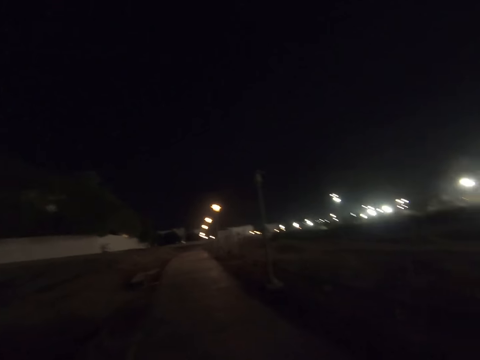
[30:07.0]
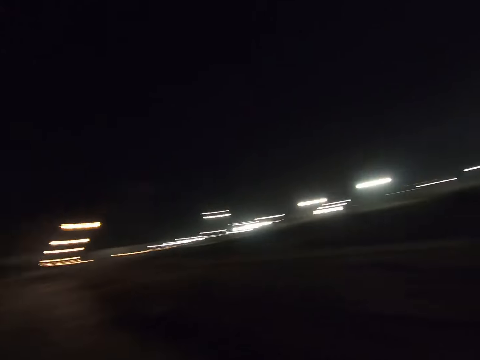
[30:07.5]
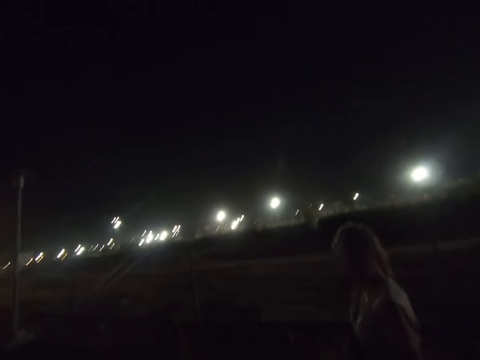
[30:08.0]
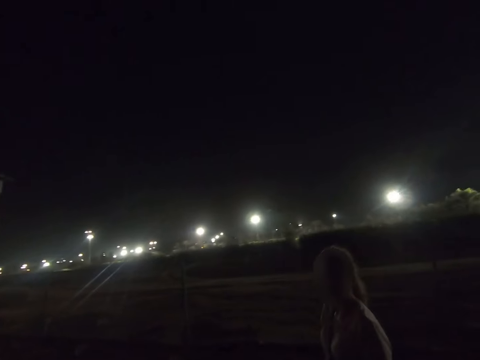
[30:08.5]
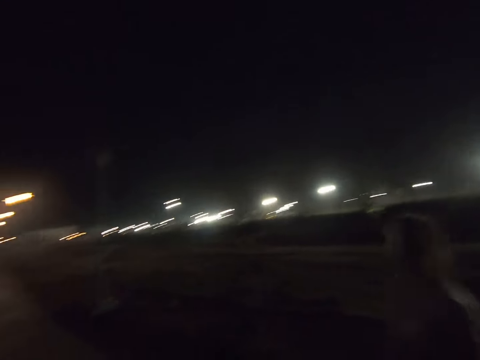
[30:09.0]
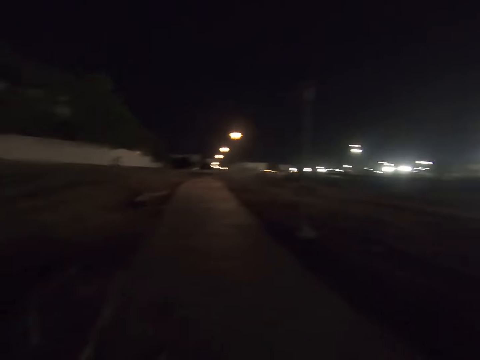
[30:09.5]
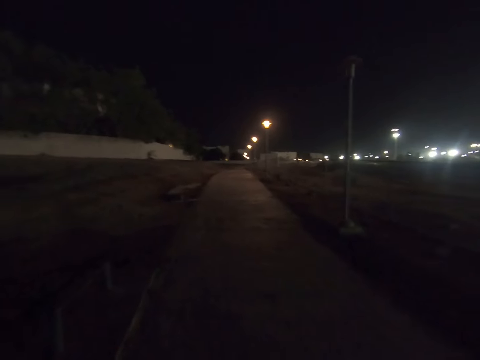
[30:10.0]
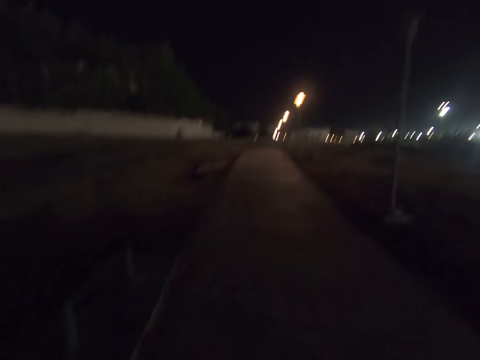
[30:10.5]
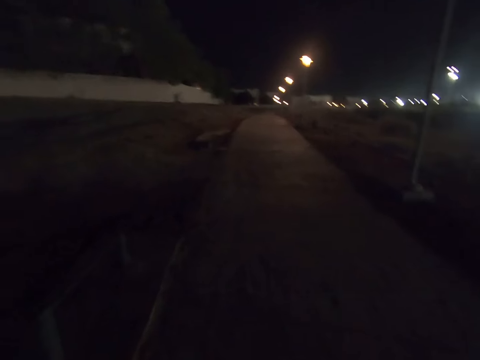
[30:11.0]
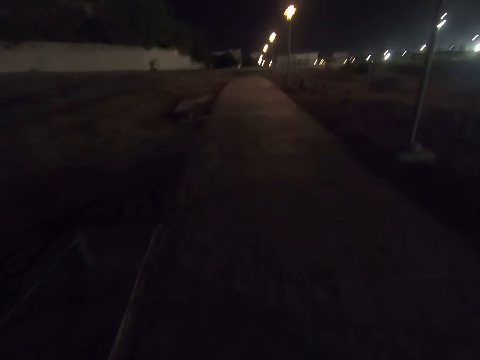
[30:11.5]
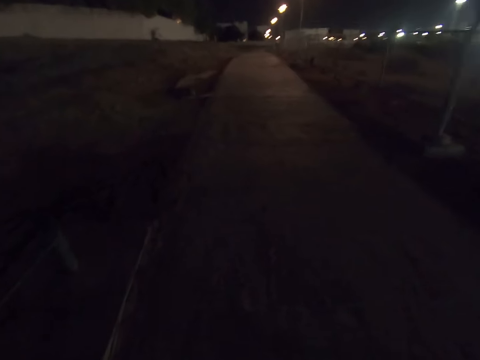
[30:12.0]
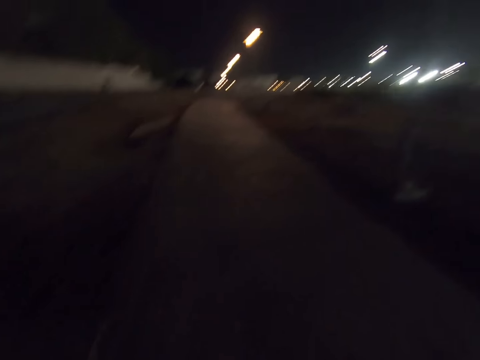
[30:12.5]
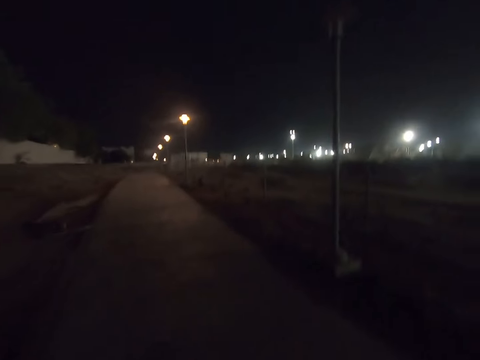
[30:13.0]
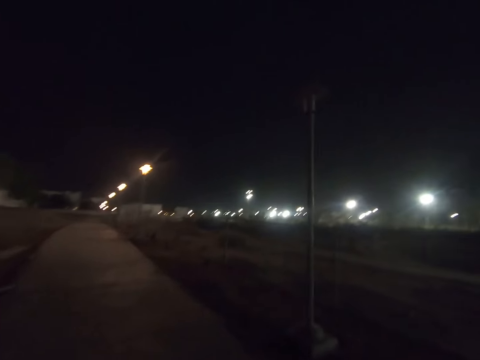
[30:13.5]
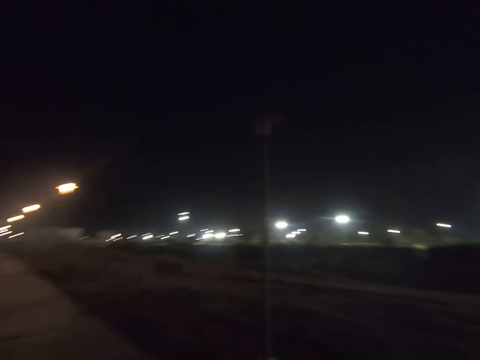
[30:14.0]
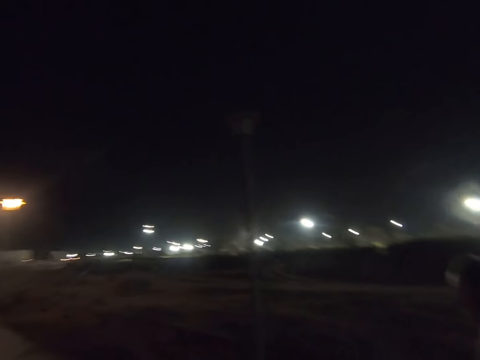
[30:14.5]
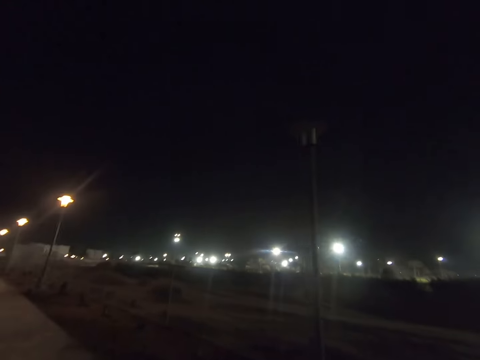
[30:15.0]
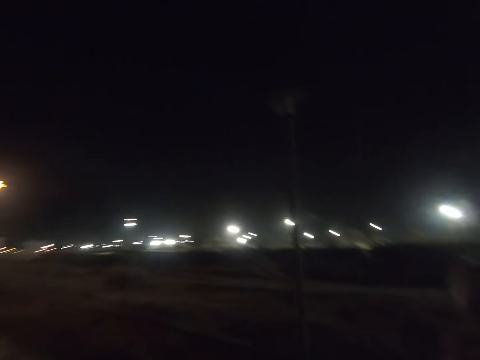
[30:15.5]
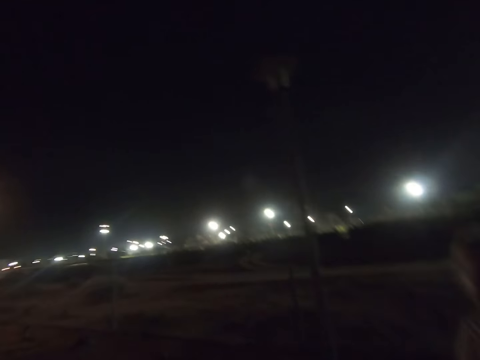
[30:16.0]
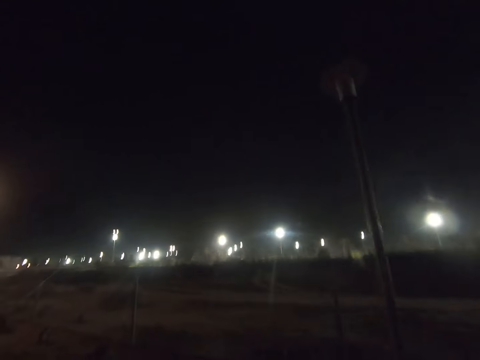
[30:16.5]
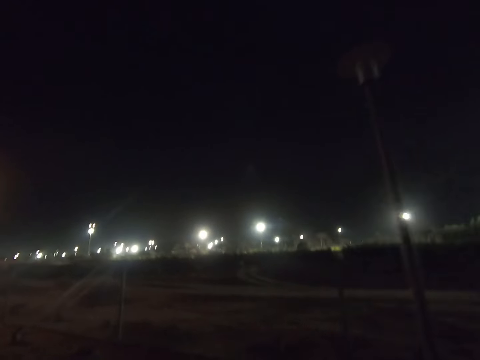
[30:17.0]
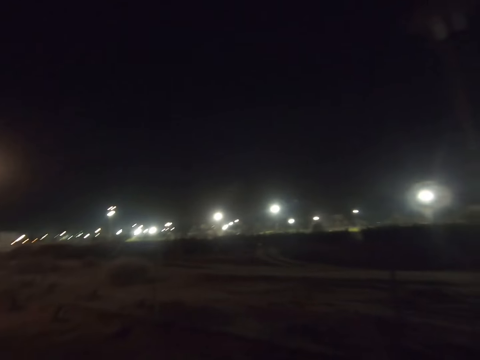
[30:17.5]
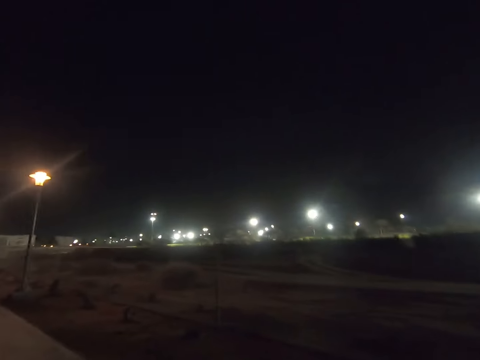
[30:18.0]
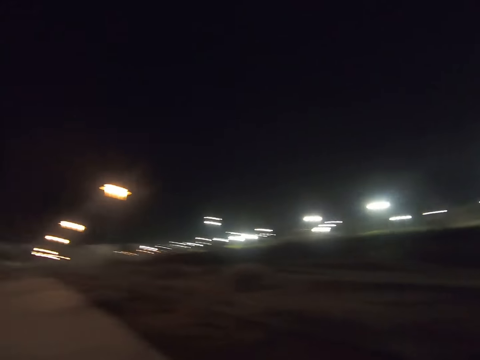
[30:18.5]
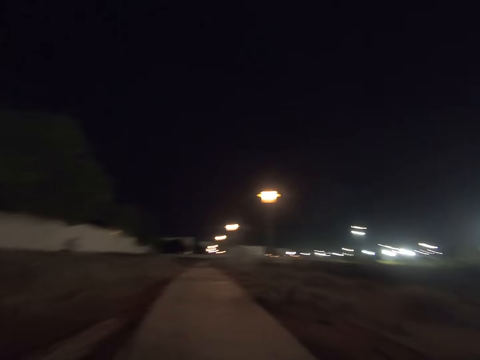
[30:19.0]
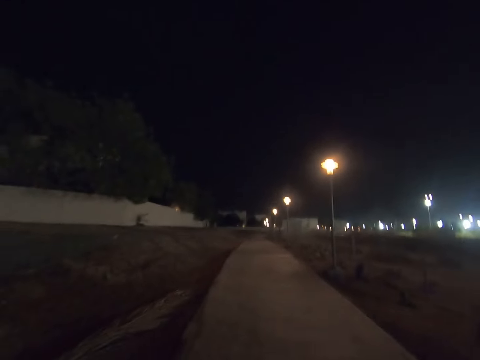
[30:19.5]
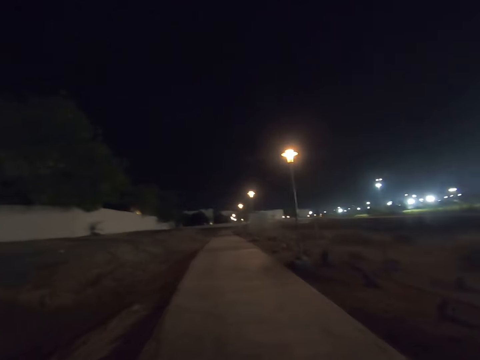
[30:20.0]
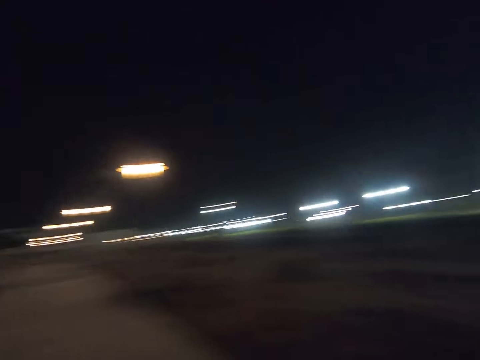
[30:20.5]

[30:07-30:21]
The camera wearer walks on a rough road. They look around. They walk on the walkway, look at the sky, and walk on the walkway.

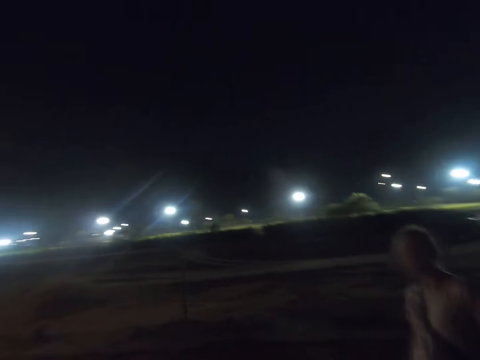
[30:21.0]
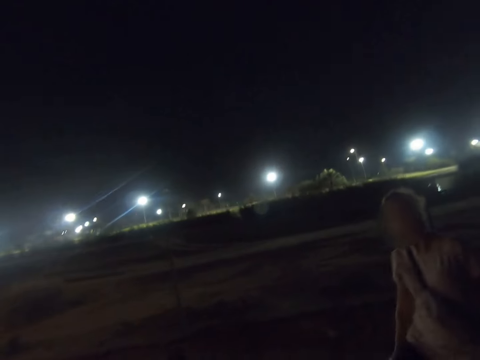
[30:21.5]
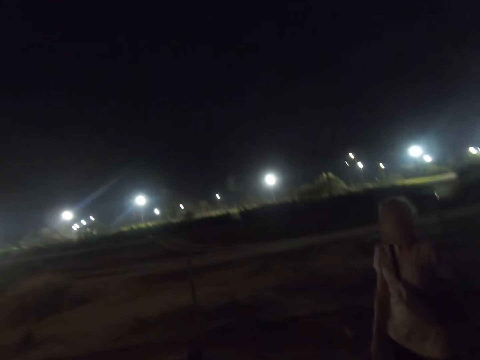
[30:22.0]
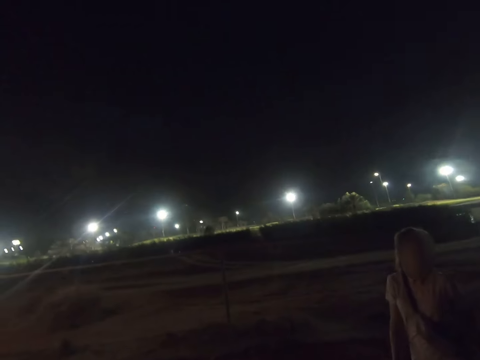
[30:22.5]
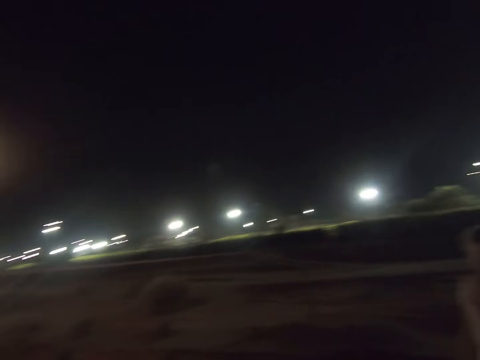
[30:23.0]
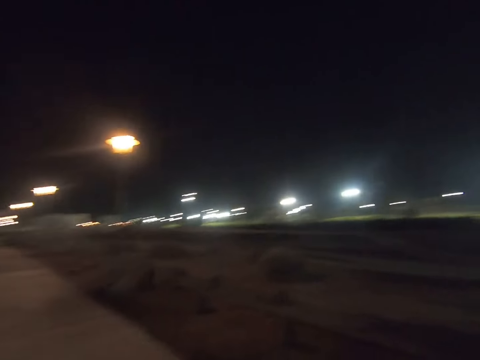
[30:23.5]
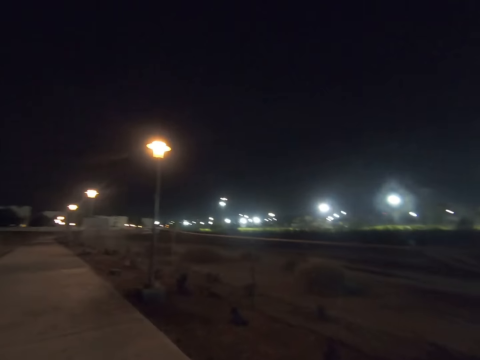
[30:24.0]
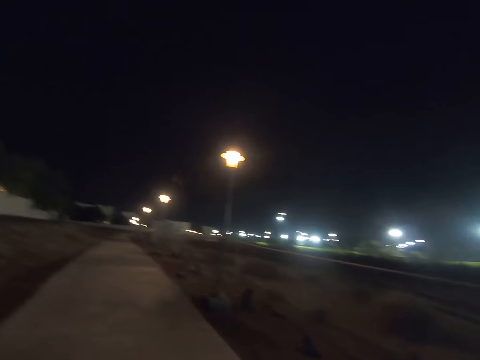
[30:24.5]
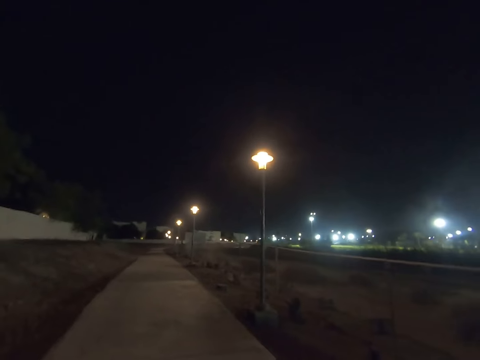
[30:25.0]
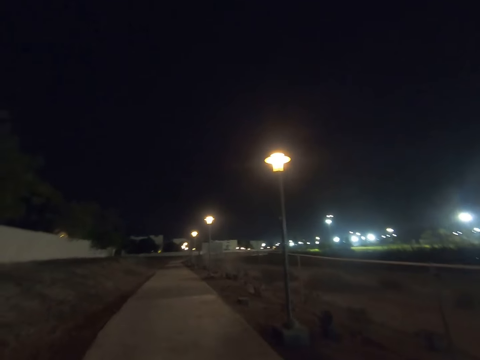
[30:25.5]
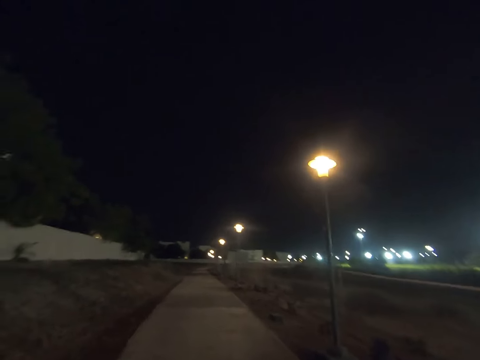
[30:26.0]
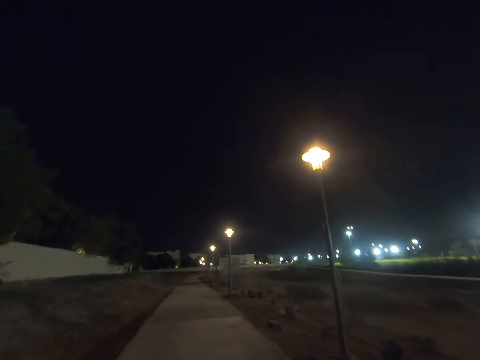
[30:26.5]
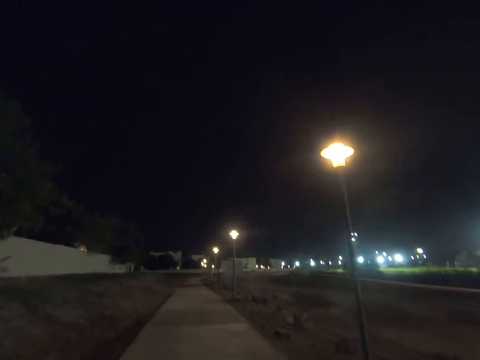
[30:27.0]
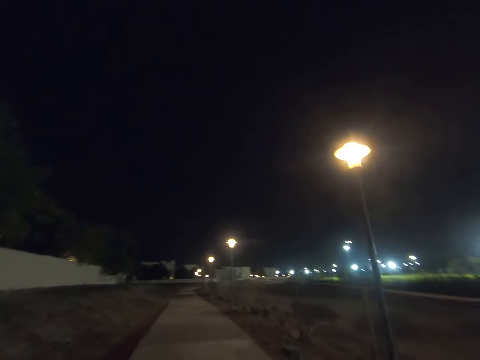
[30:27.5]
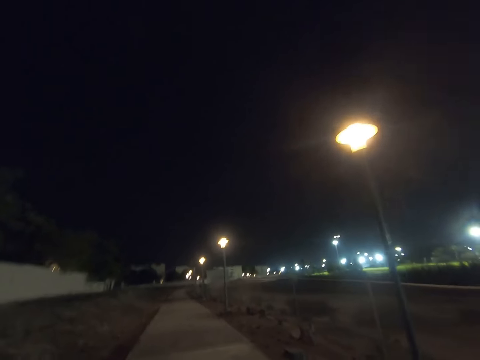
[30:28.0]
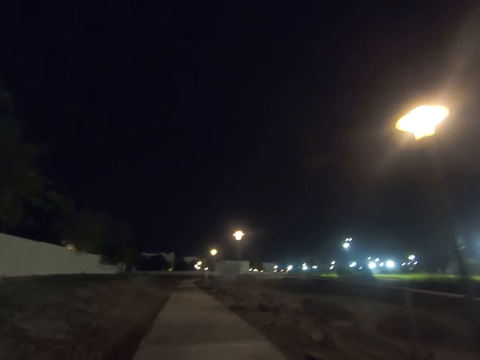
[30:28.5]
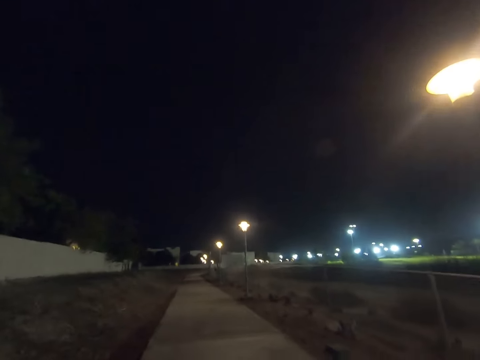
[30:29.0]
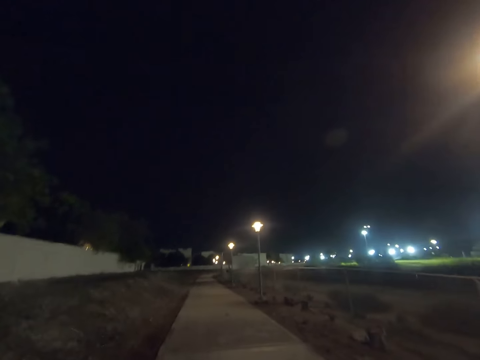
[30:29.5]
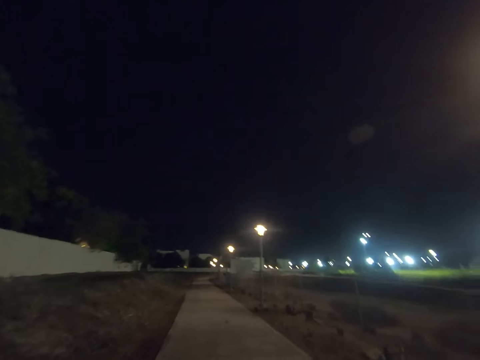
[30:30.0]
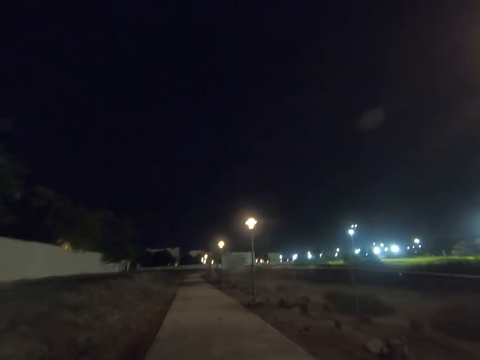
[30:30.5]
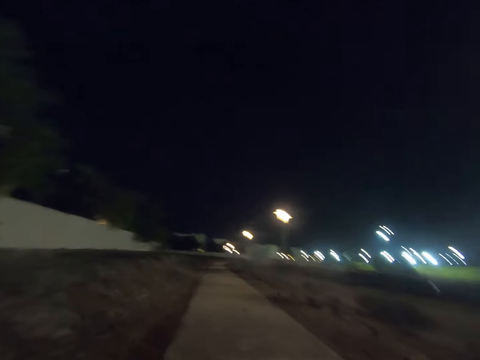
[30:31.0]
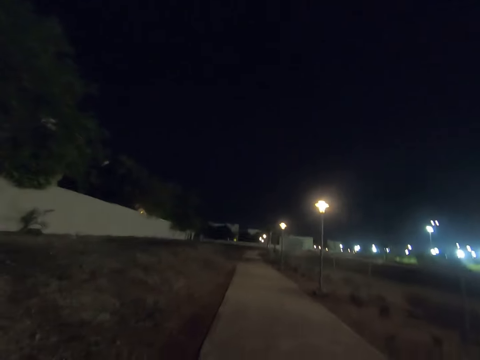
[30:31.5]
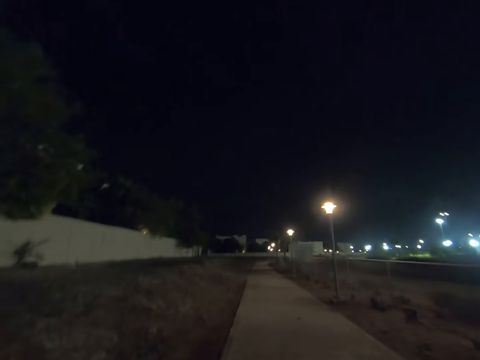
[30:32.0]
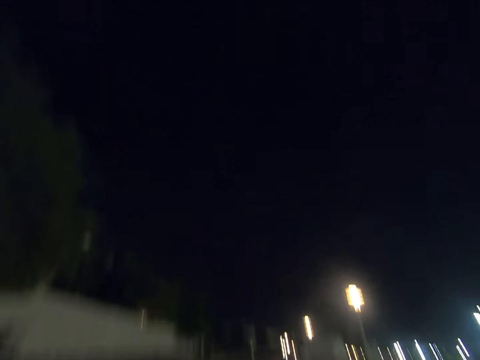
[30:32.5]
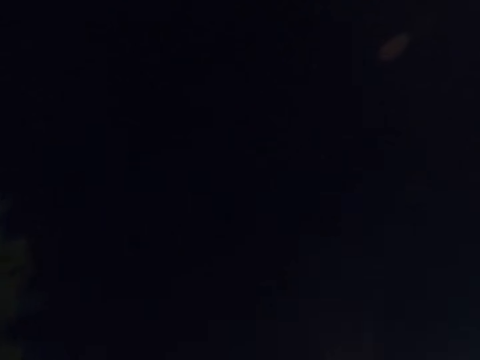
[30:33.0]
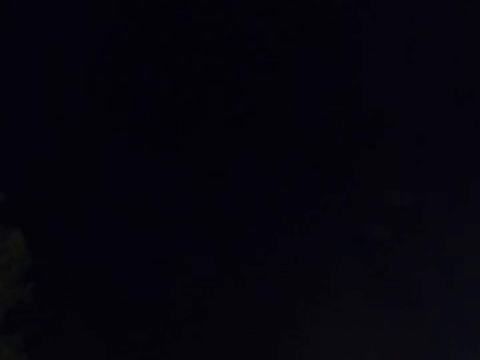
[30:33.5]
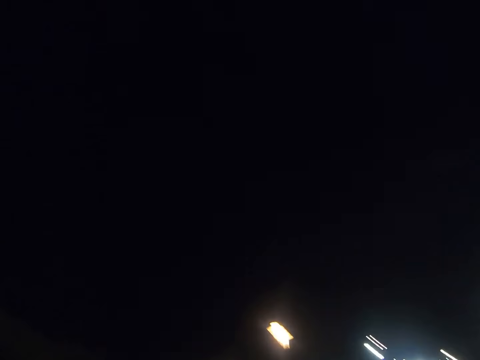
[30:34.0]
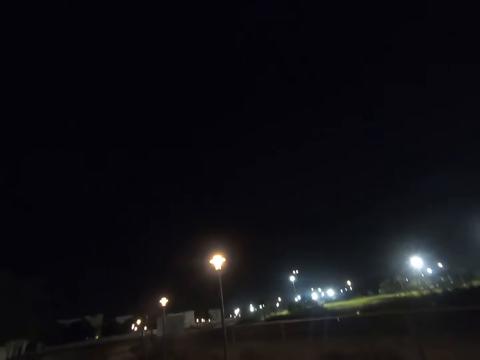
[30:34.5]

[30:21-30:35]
The camera wearer walks on the walkway alongside a woman. They look at the woman. They look around. They walk ahead on the walkway. They look at the sky. They walk on the walkway.
